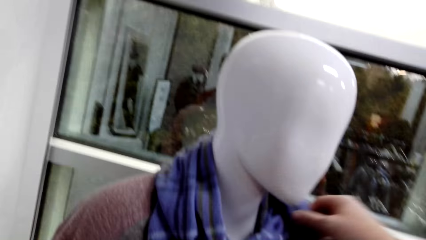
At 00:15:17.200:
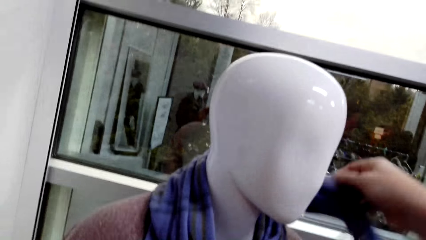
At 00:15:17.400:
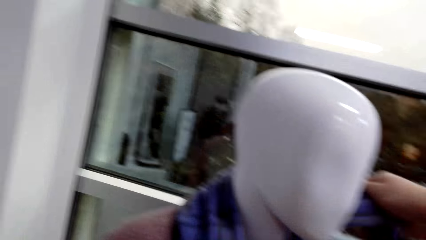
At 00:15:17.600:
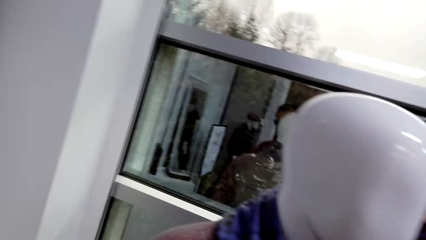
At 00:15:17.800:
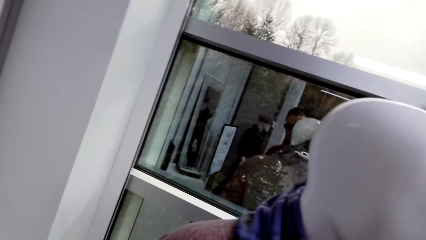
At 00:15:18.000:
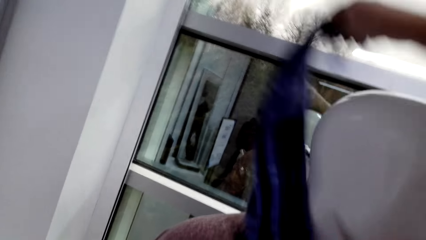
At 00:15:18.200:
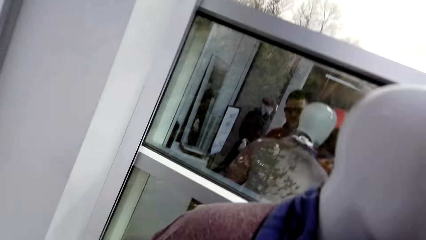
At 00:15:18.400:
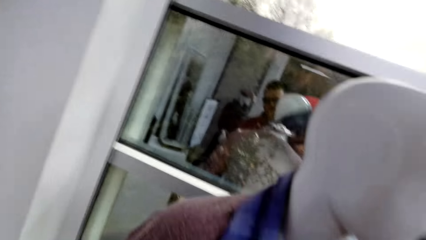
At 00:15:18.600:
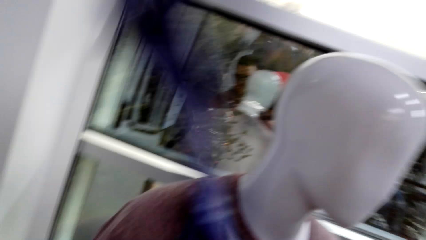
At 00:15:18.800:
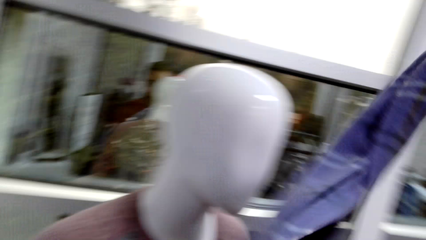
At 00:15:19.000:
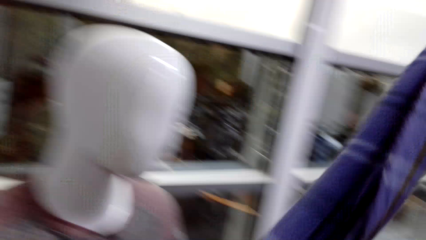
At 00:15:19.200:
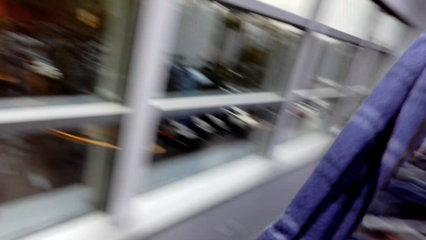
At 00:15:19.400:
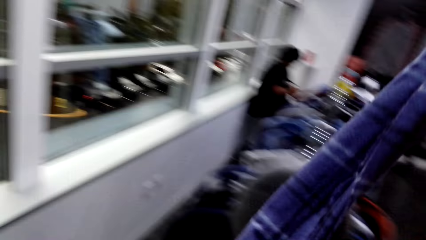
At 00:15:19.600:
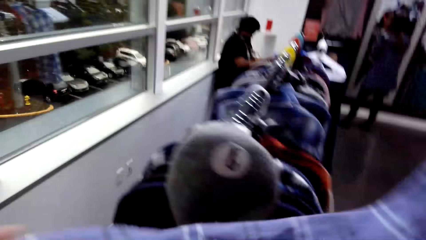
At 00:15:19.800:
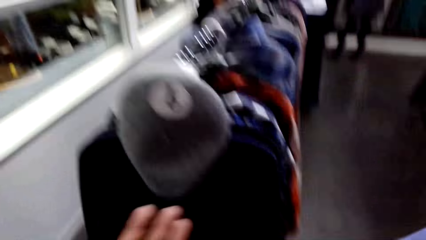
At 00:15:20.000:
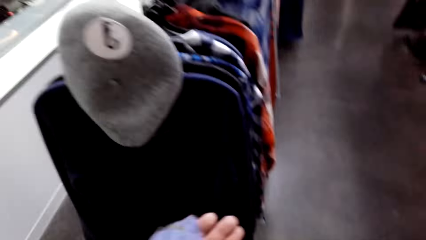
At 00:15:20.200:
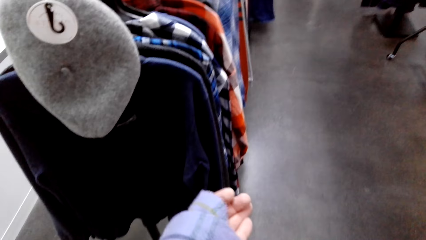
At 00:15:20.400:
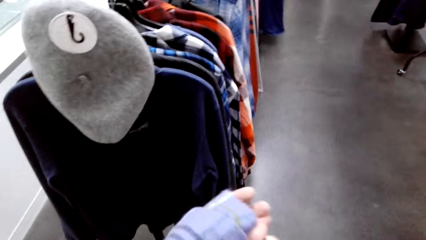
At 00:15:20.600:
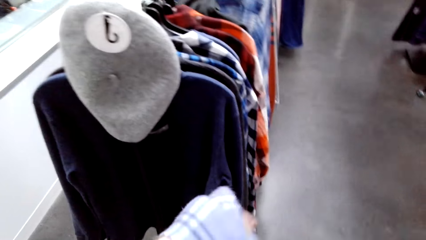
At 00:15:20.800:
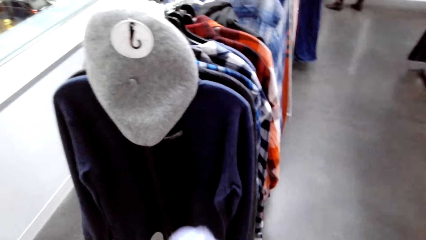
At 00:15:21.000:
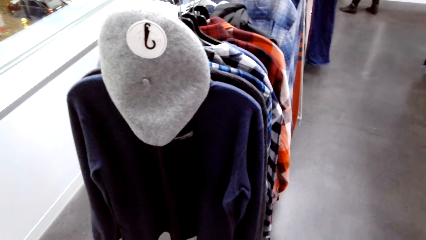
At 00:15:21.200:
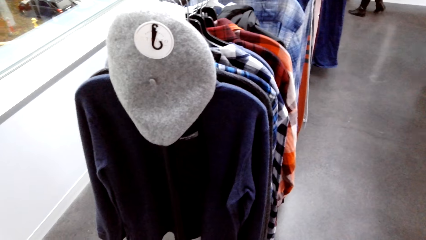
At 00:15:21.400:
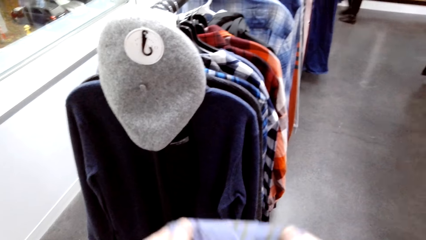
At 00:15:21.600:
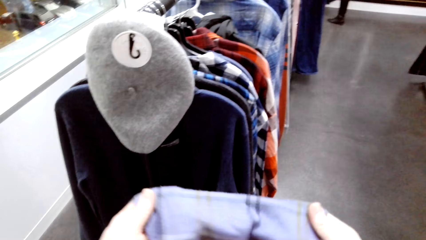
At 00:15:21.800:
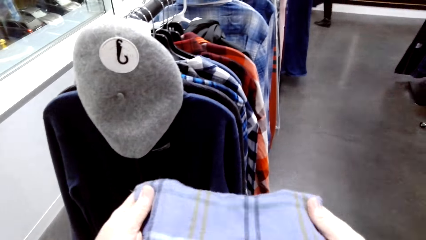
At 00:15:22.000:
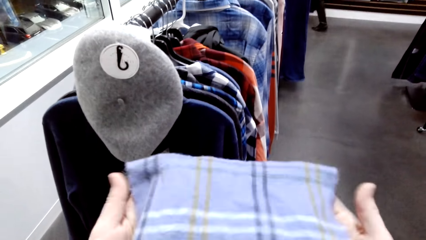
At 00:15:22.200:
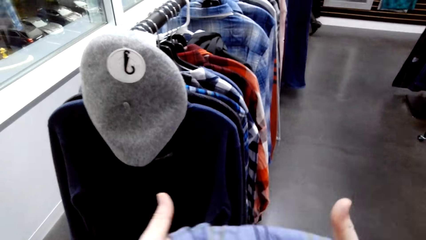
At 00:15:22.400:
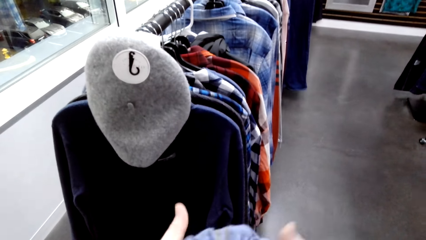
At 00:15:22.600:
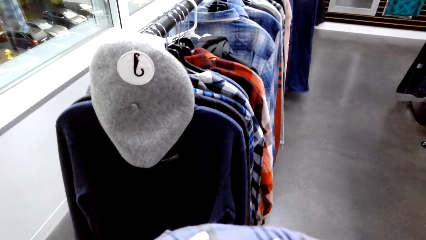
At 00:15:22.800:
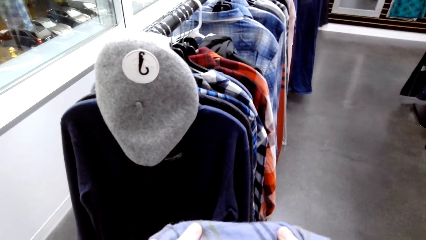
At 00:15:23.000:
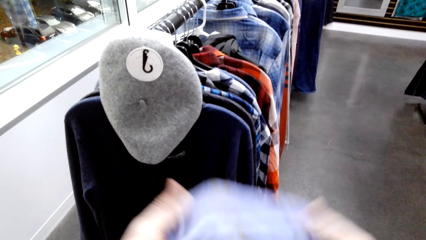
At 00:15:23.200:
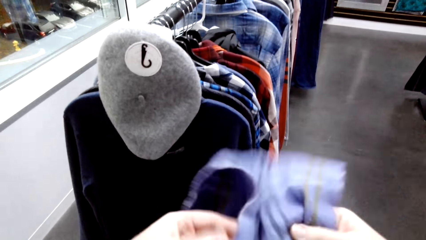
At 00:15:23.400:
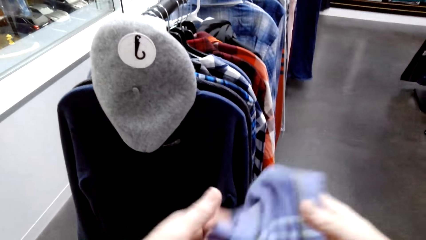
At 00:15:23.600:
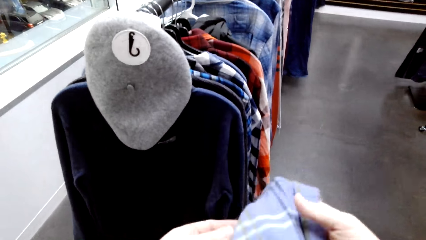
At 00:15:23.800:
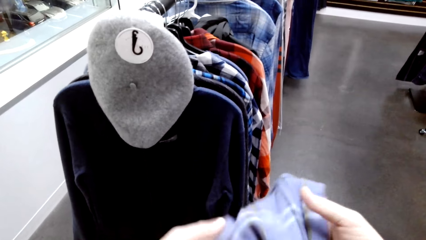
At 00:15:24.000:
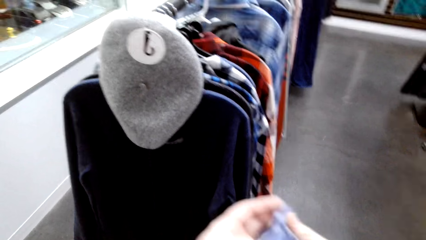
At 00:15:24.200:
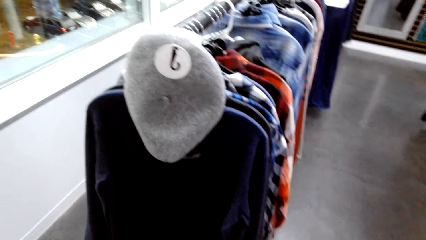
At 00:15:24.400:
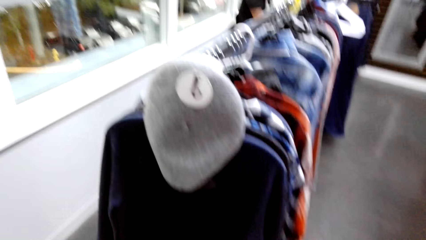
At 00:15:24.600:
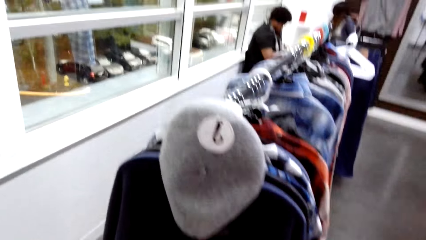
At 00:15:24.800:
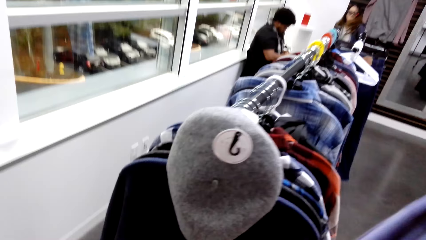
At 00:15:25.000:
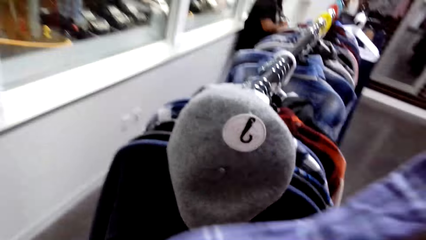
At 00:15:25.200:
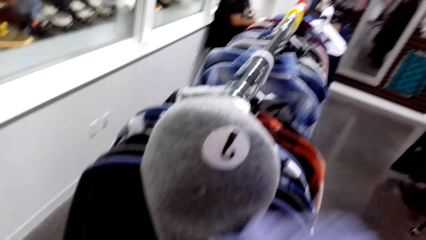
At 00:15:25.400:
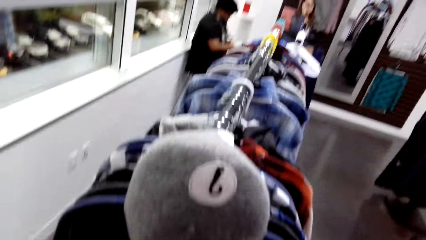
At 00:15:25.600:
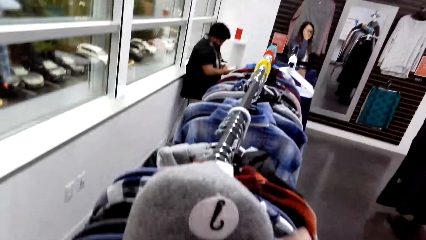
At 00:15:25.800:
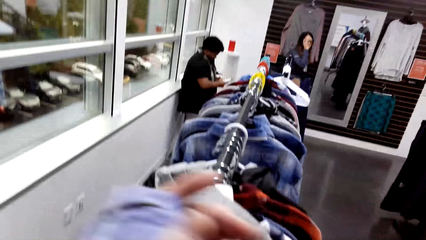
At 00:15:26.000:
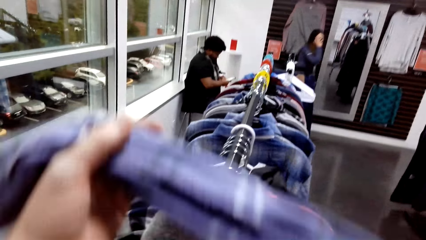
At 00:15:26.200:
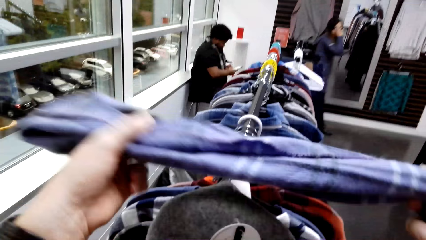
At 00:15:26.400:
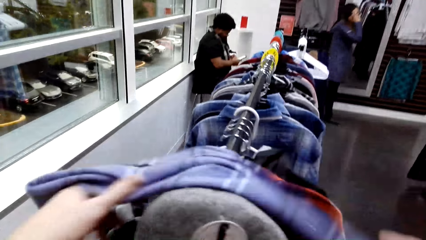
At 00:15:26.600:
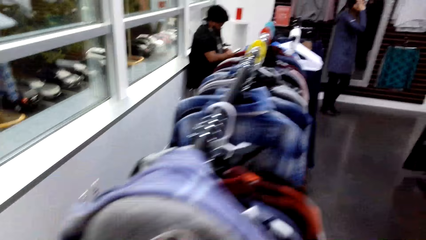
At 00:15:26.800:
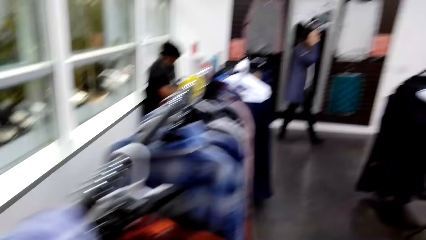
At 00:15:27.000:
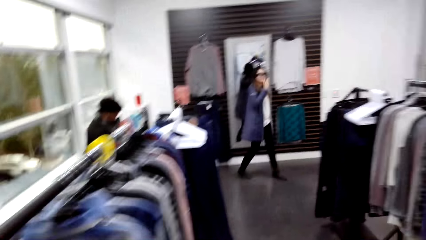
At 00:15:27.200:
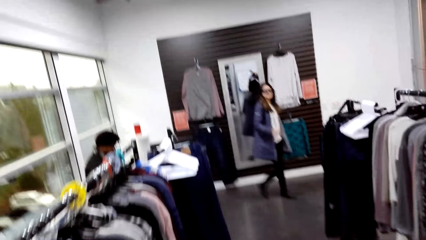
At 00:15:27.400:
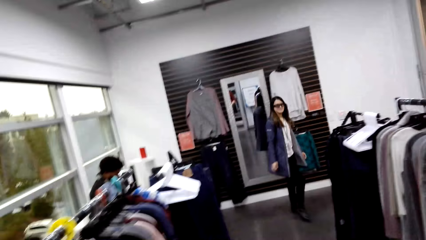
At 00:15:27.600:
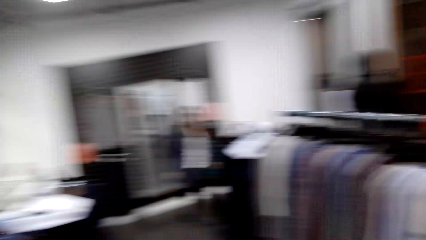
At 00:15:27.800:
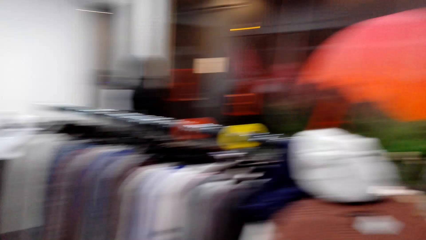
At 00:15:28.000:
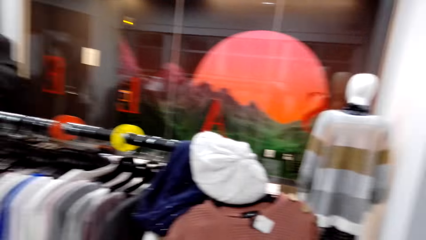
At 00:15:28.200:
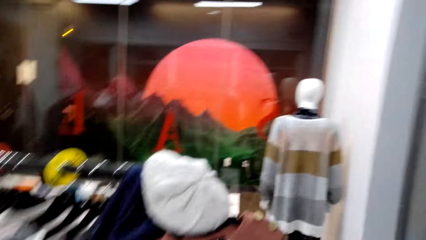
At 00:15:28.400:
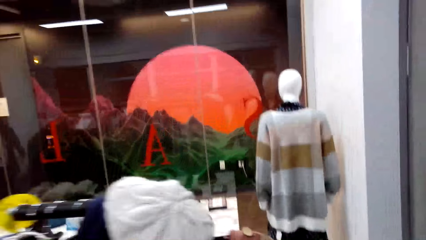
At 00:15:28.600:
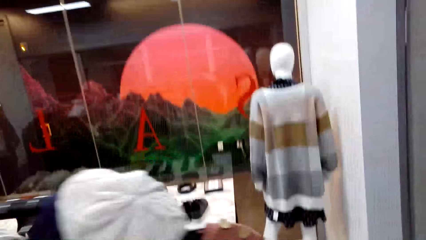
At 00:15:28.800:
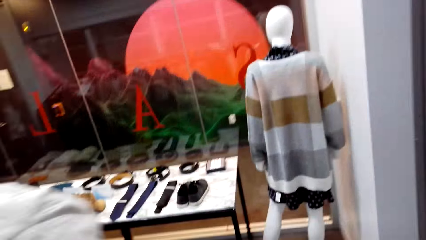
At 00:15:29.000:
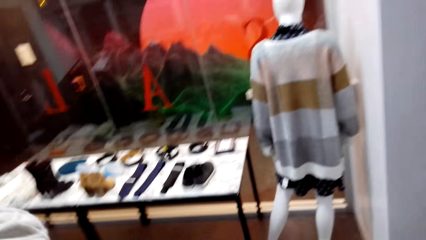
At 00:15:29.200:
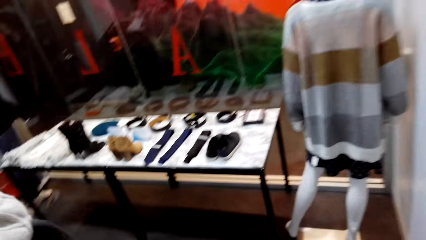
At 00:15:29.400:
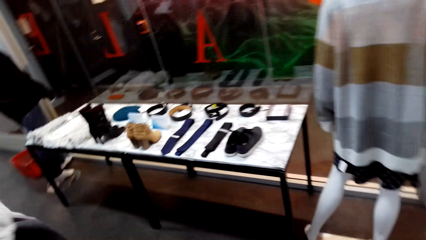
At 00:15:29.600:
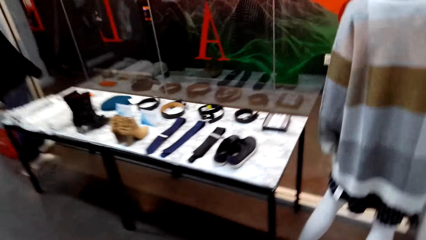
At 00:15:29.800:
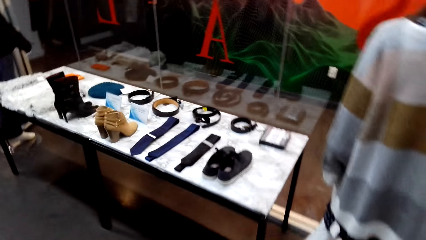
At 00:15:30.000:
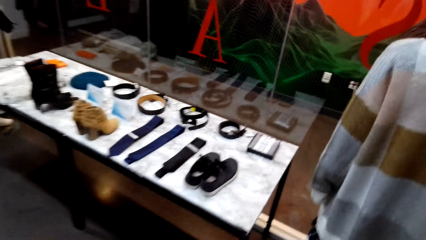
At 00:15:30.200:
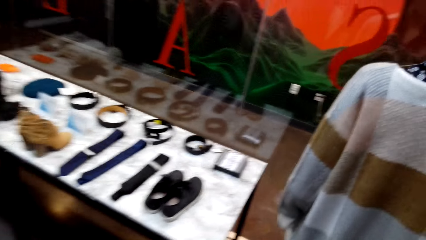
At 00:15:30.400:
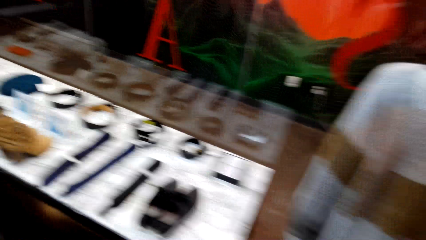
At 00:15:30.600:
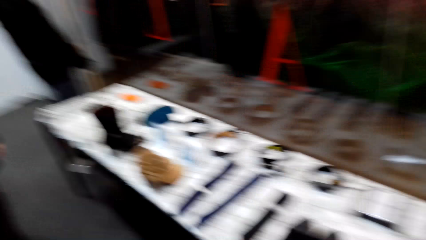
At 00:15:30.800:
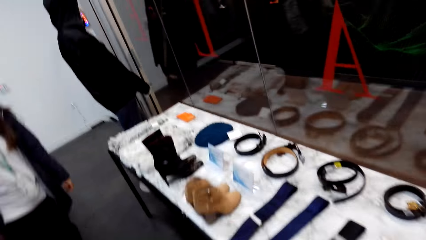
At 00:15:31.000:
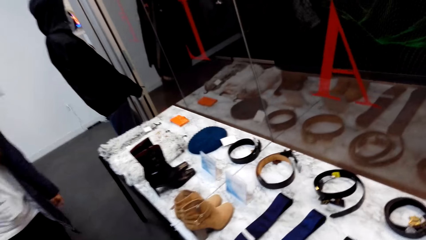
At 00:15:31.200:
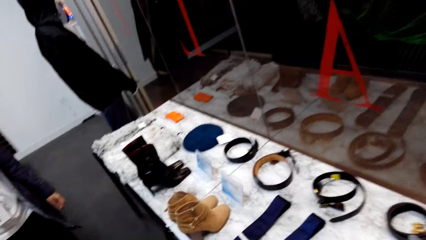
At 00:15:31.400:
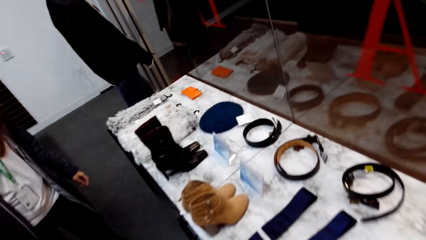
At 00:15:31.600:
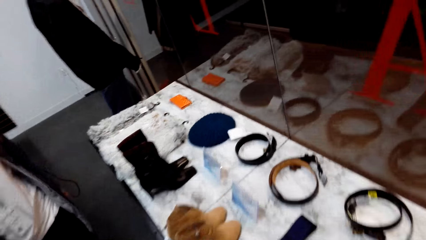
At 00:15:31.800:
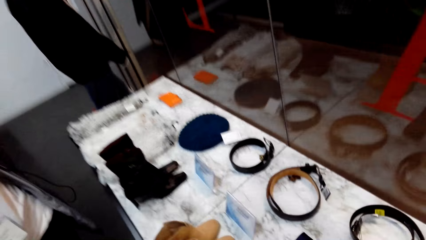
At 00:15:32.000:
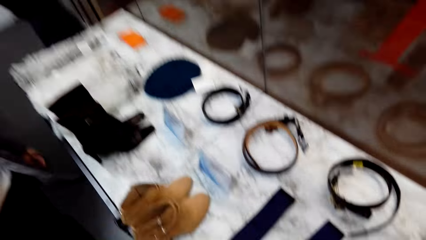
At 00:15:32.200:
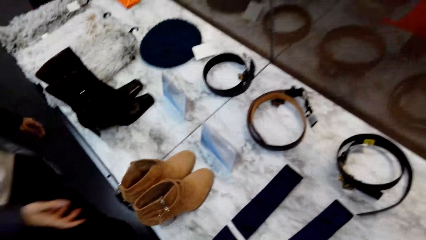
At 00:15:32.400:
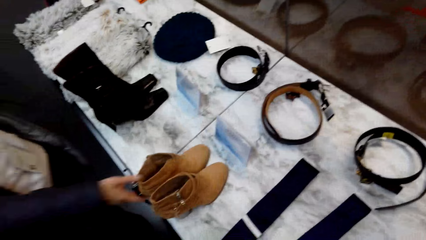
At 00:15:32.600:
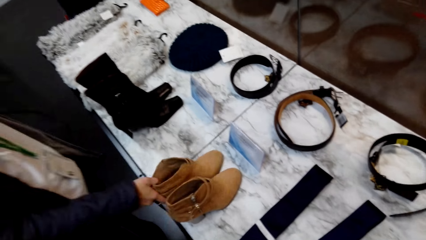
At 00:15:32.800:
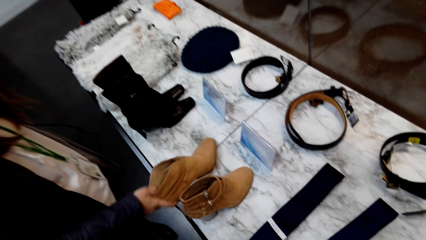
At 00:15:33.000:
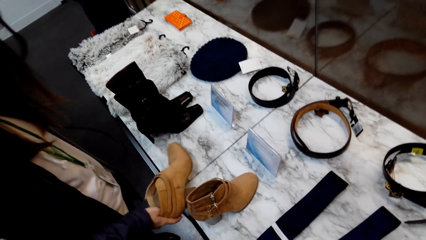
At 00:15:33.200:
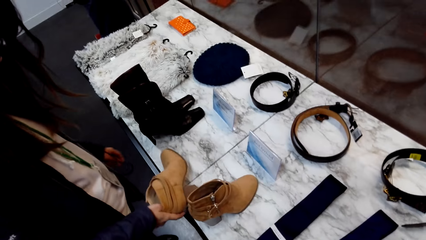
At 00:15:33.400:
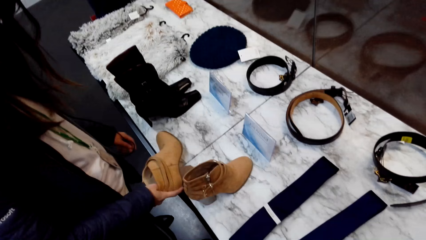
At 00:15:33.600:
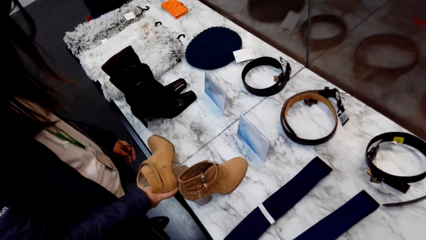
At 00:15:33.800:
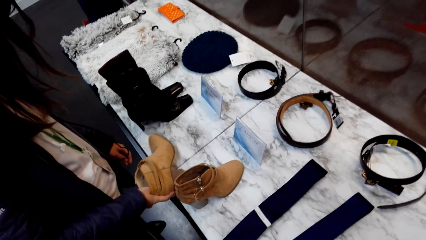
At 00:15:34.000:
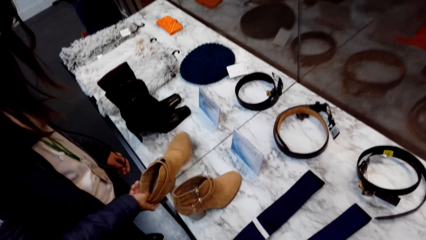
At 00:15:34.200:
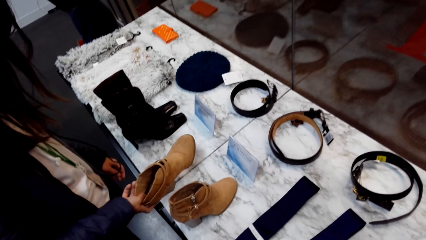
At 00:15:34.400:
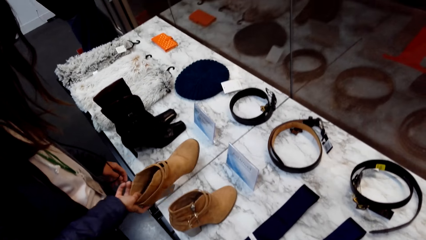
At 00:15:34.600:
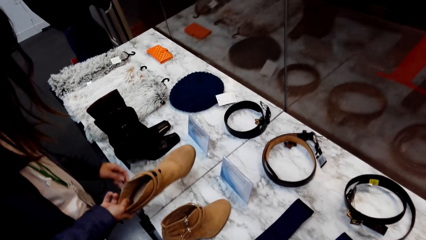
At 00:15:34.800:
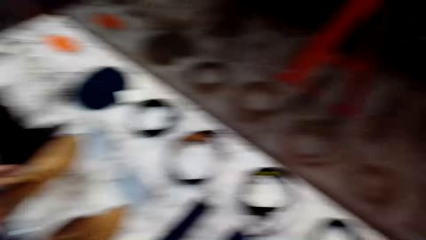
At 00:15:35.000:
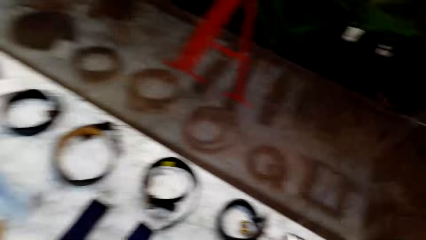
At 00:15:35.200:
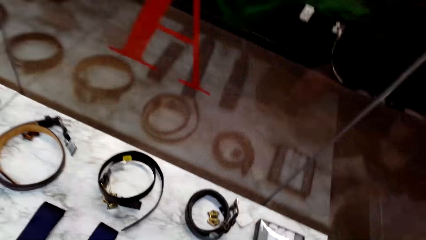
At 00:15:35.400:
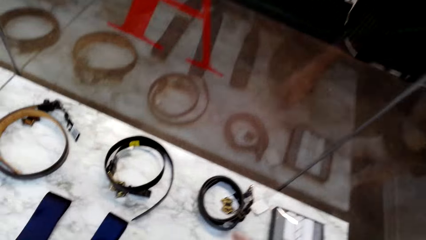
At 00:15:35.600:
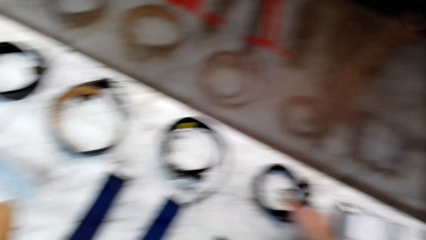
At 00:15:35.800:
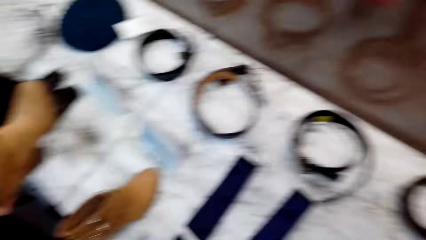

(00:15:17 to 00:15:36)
The camera wearer picks up the scarf from the dummy. They look at the scarf and fold the scarf. They hang the scarf on the hanger rack and walk around. A woman picks up a boot.
